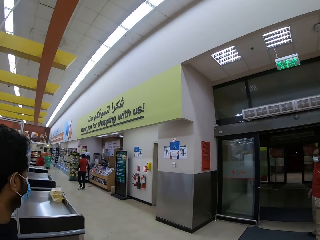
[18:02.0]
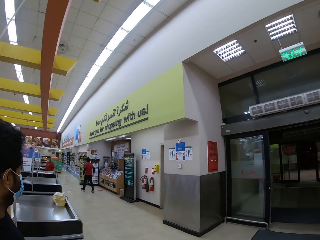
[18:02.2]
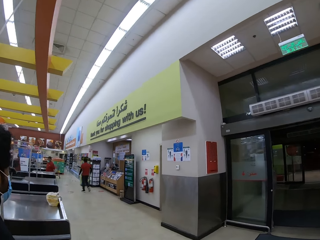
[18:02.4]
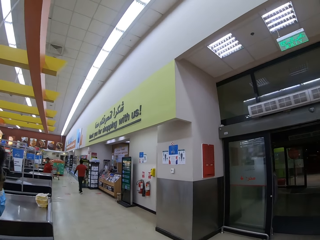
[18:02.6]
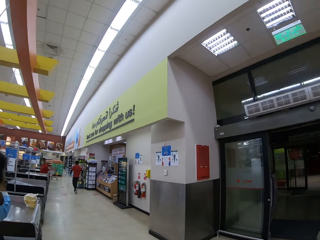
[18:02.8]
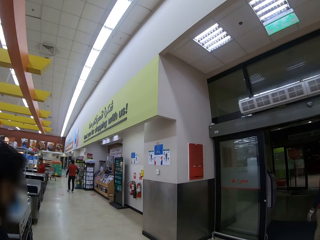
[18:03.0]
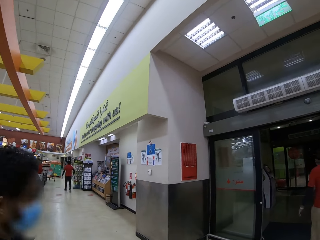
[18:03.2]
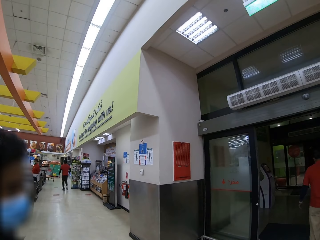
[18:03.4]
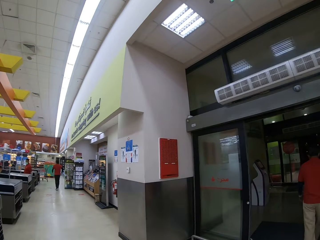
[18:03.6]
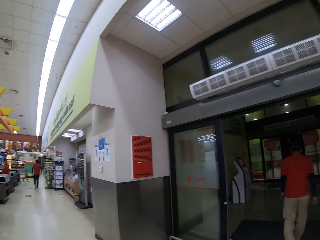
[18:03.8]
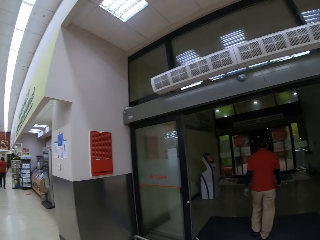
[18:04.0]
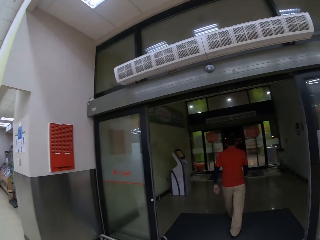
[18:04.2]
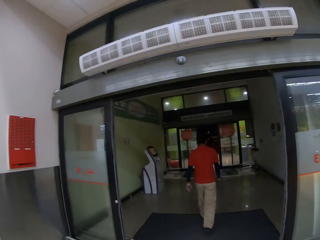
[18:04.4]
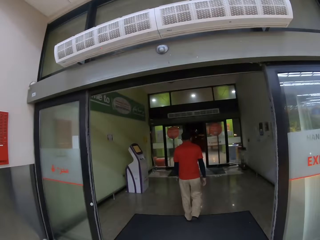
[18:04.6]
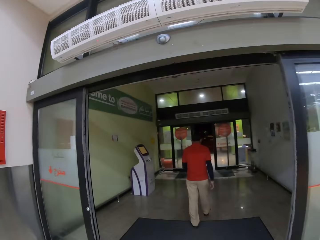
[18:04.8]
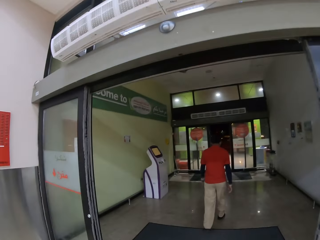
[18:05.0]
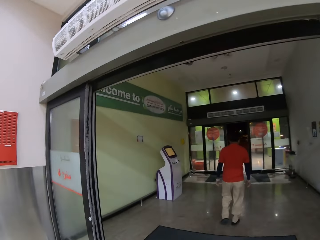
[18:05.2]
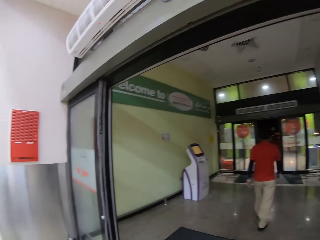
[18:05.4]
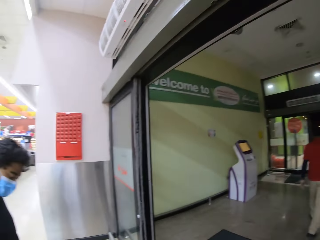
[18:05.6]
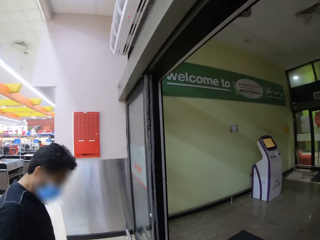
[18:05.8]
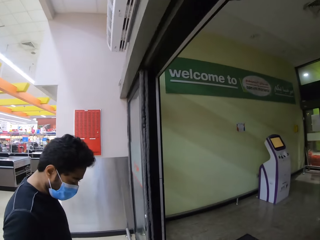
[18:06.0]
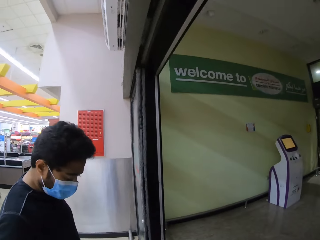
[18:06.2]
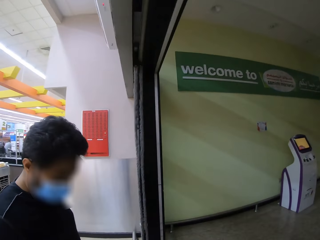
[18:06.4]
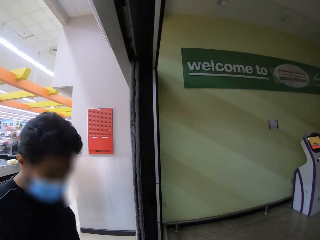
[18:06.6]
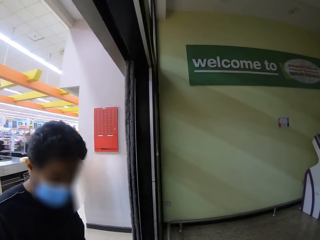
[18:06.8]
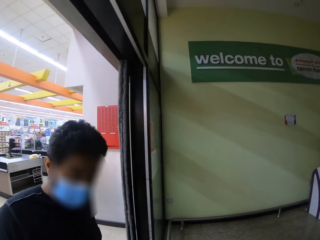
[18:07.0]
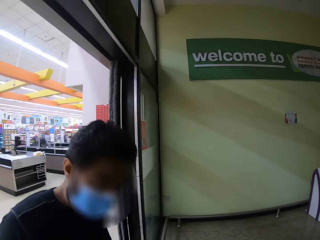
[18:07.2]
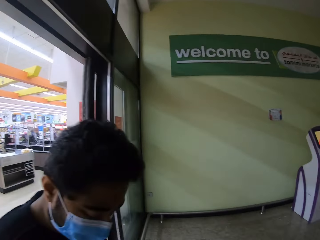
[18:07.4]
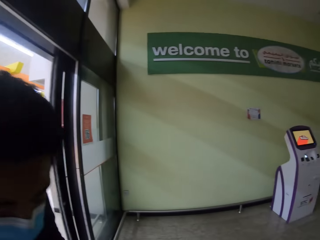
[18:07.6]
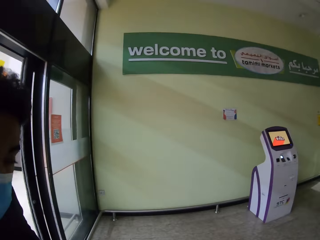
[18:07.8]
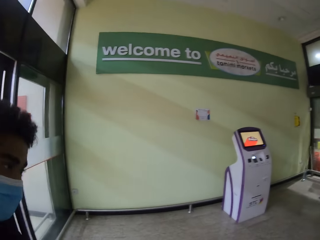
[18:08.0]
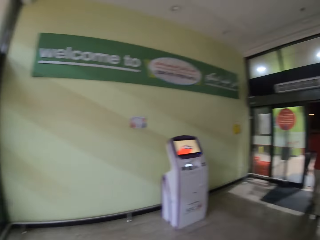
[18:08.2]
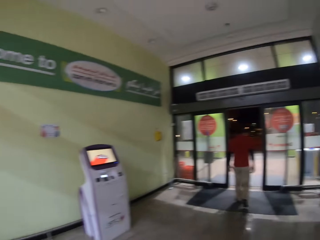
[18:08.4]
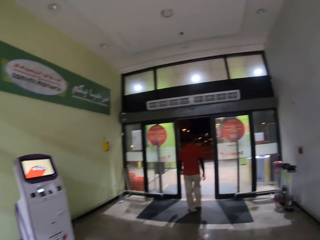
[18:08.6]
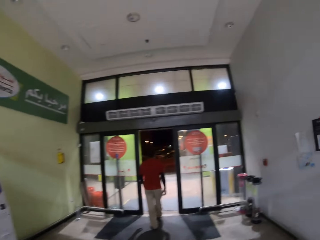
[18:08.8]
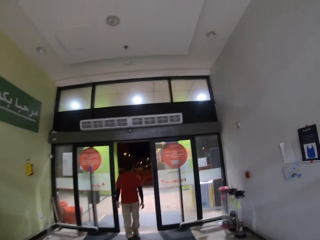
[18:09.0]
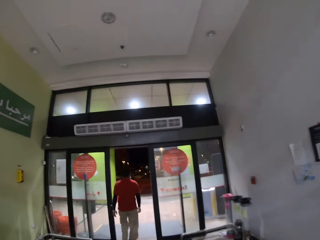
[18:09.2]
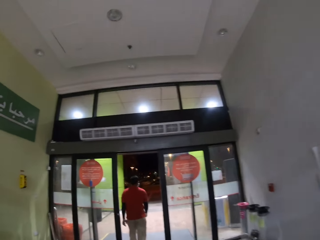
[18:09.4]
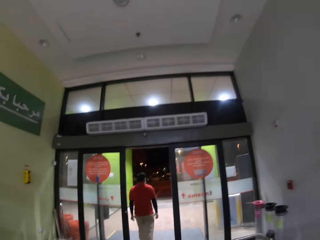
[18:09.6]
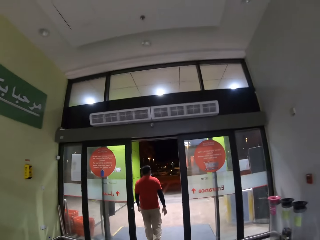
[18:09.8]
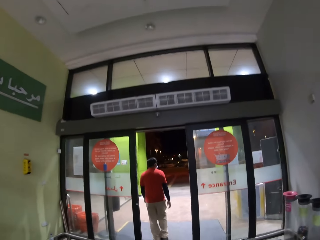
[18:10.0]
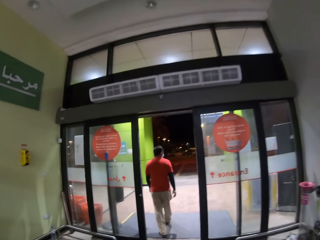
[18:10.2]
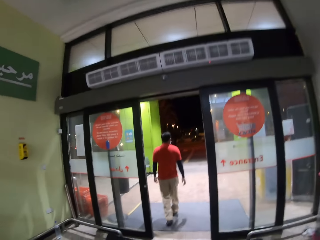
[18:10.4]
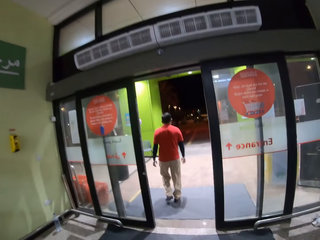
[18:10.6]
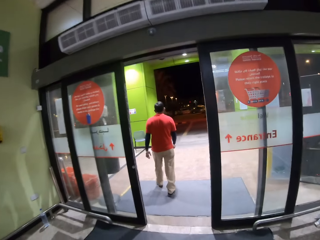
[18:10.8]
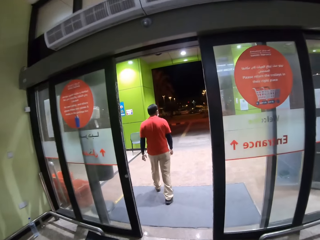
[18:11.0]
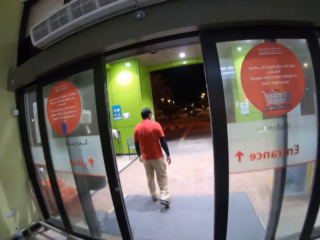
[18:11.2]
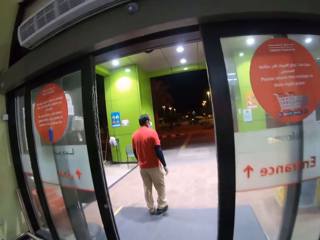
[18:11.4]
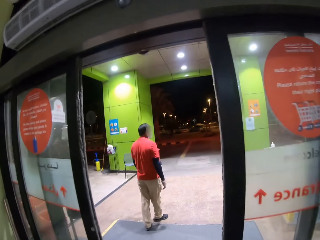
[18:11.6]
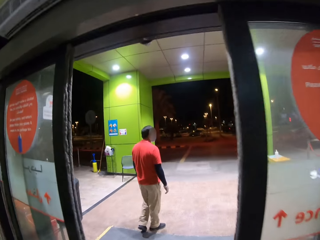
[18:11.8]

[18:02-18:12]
The camera wearer walks towards the exit. A man walks towards the exit. The man walks through the exit. The camera wearer walks through the exit.

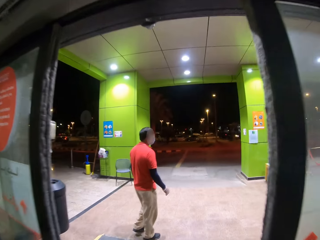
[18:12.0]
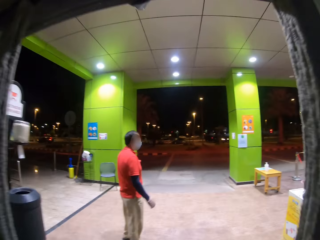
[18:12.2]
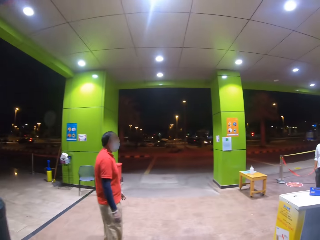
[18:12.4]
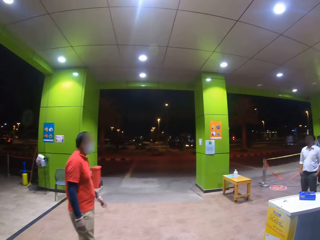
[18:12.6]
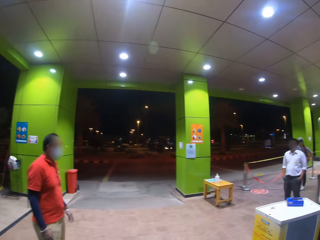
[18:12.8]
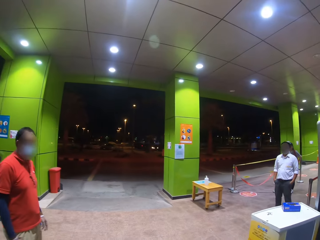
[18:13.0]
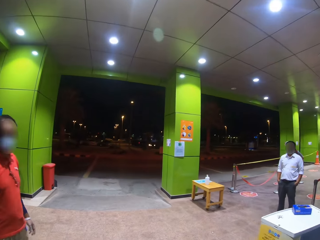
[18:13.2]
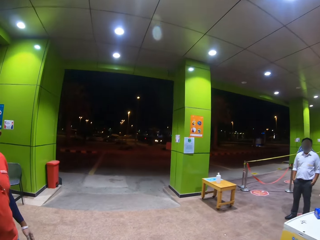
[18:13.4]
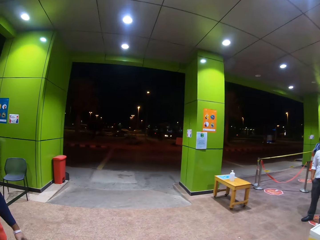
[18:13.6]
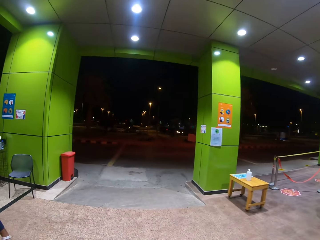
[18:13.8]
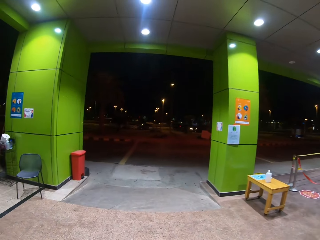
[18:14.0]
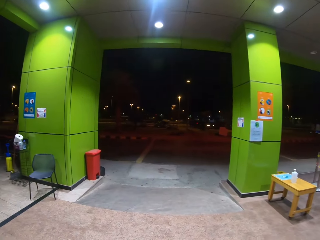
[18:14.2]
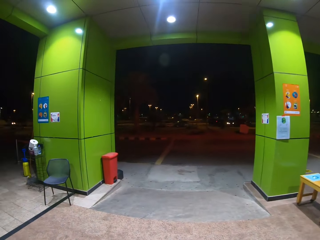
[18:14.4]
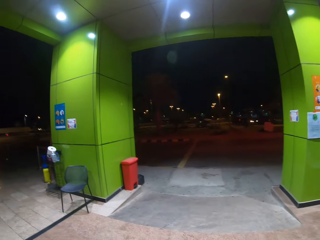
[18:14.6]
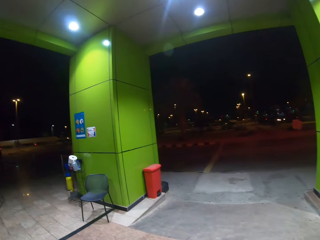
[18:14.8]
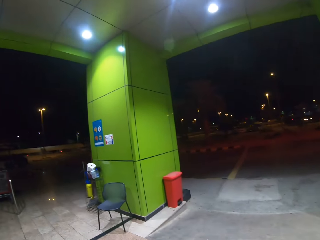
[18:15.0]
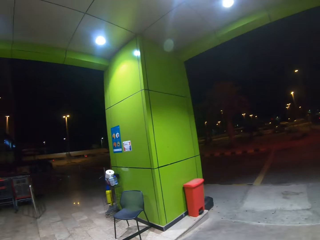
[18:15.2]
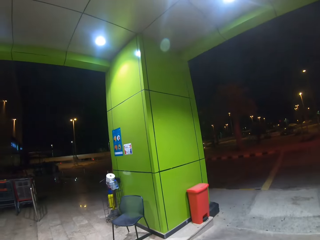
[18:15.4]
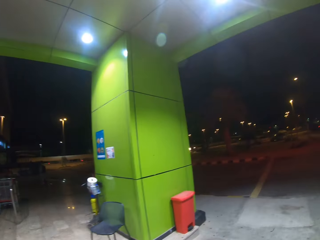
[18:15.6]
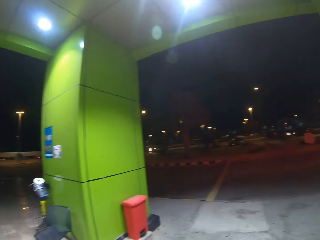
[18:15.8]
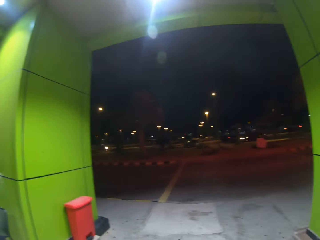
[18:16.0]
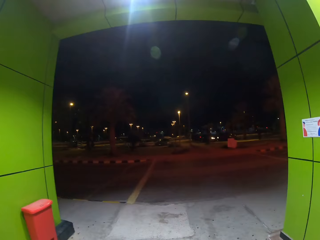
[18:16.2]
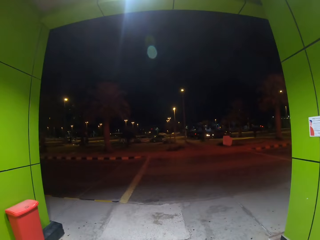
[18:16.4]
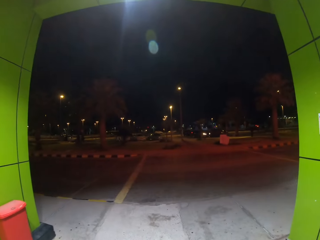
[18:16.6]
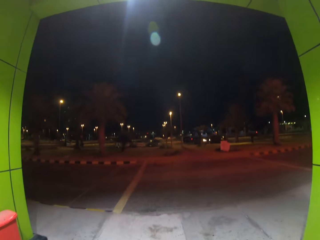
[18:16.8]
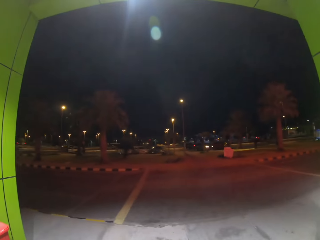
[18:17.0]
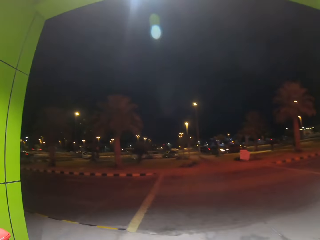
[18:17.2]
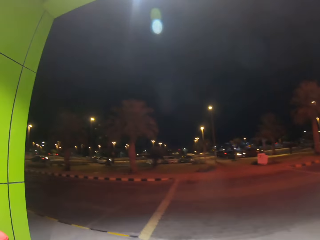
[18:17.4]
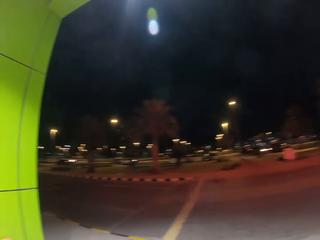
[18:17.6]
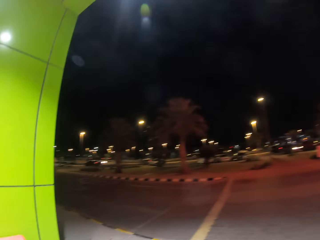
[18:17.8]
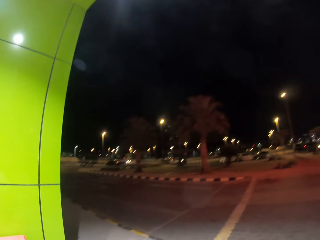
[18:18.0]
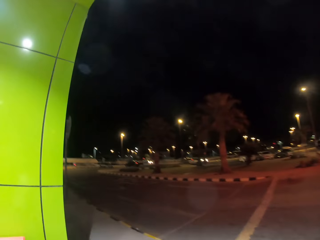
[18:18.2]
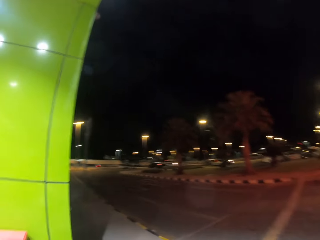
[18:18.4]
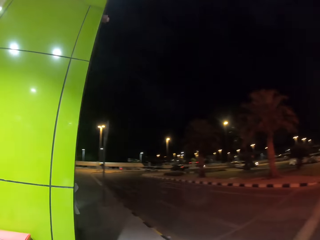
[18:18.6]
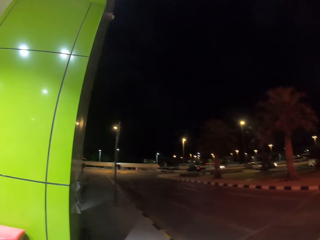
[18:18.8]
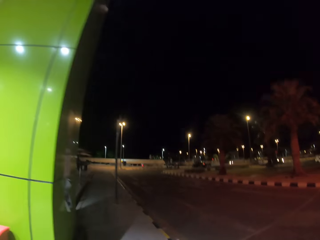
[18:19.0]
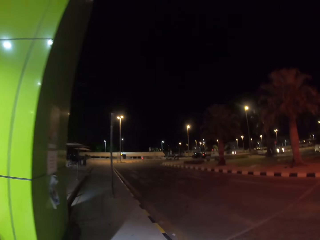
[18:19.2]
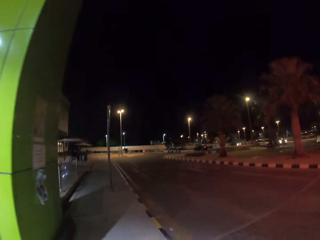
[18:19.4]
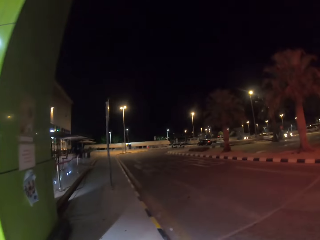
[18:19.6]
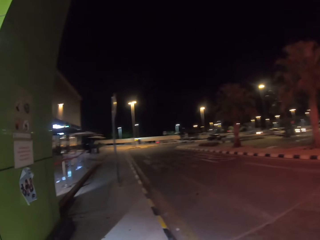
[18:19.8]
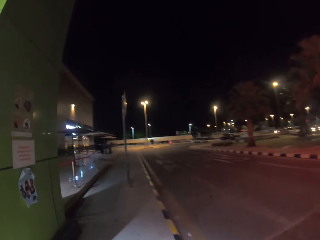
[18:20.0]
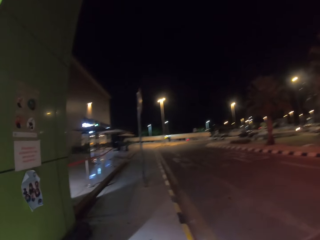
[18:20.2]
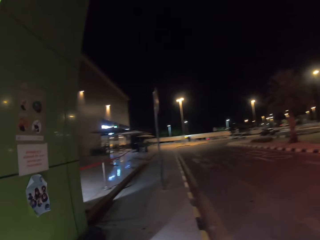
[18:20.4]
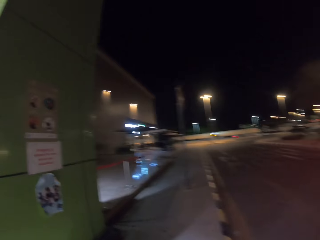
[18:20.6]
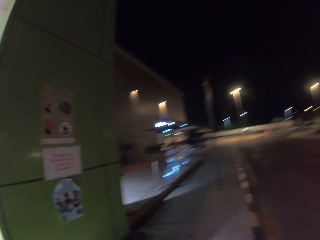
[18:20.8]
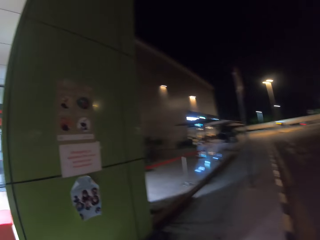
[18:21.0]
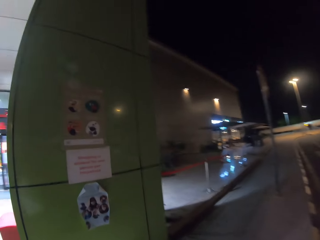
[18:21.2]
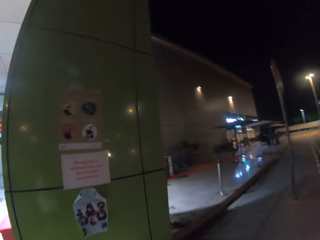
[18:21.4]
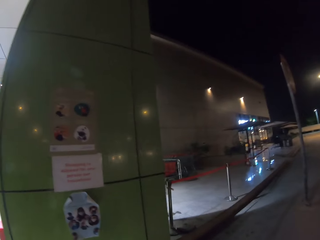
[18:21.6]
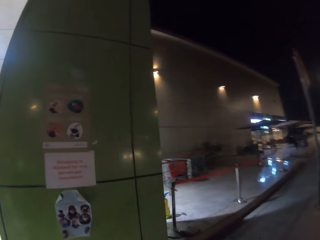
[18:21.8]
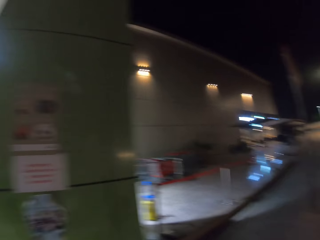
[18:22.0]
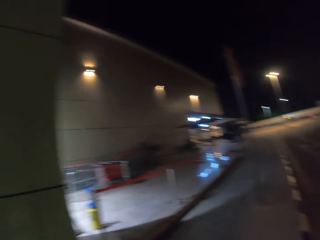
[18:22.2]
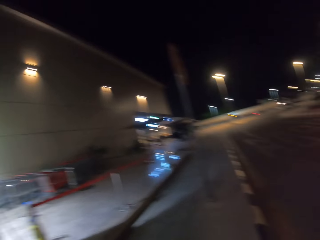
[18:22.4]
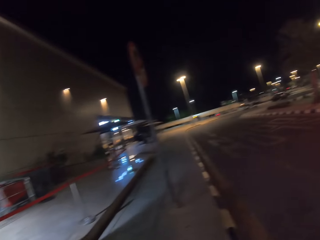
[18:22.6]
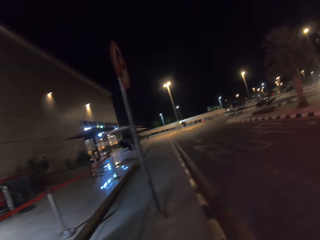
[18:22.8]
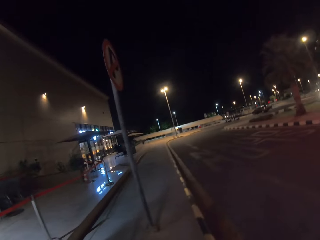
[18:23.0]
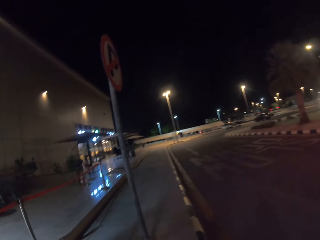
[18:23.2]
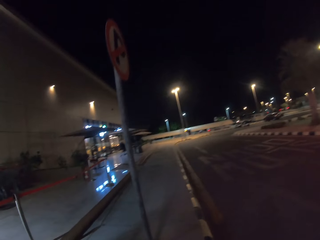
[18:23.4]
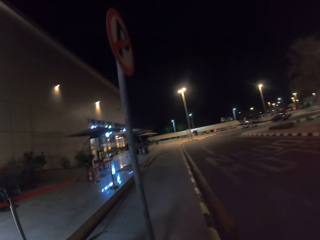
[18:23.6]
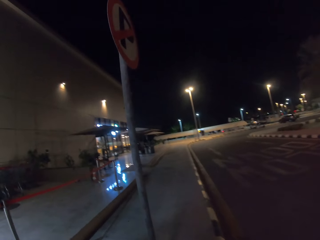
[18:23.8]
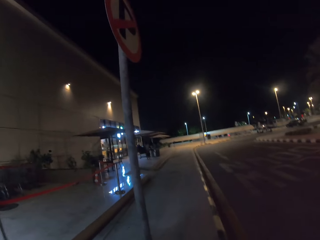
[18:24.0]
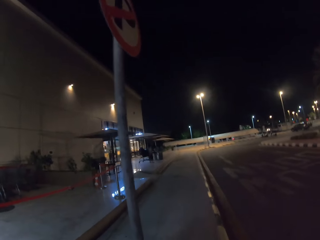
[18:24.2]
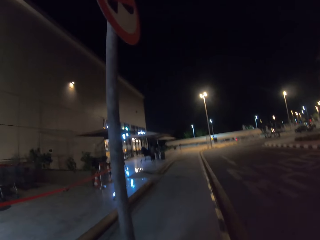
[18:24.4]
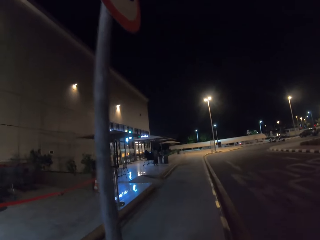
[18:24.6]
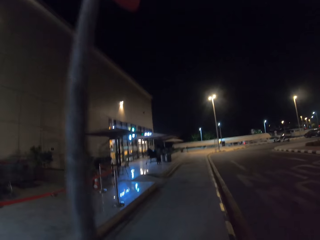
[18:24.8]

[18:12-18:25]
The camera wearer looks around. They walk outside the building. They walk on the pavement.
